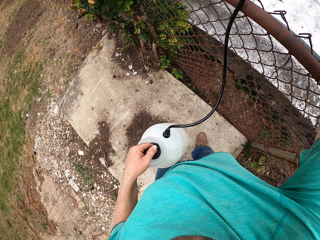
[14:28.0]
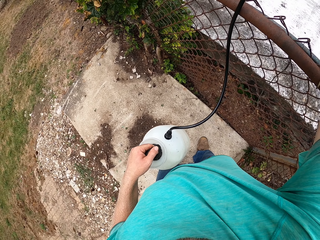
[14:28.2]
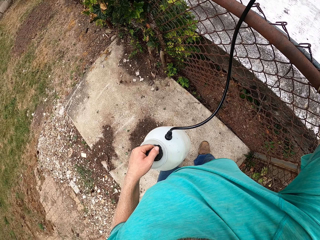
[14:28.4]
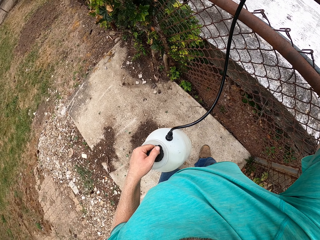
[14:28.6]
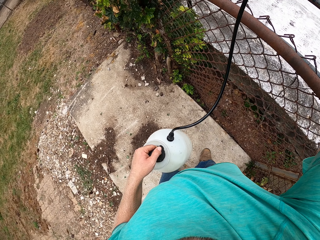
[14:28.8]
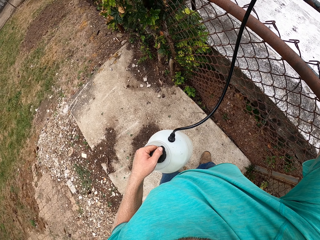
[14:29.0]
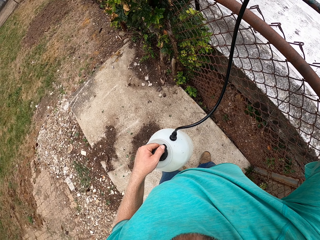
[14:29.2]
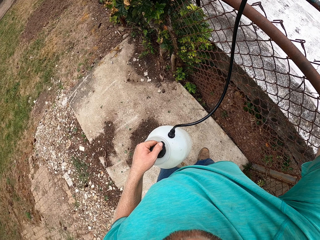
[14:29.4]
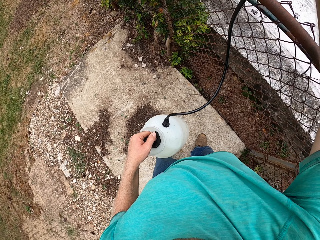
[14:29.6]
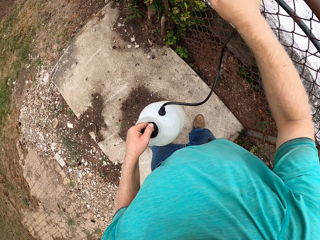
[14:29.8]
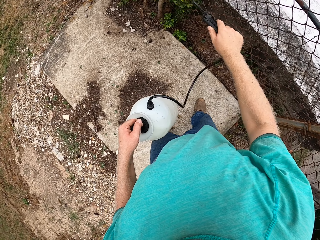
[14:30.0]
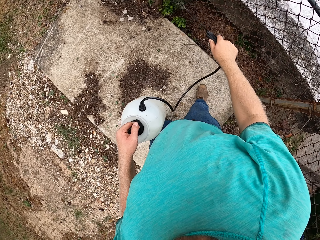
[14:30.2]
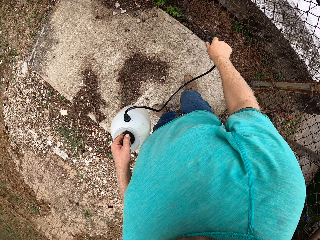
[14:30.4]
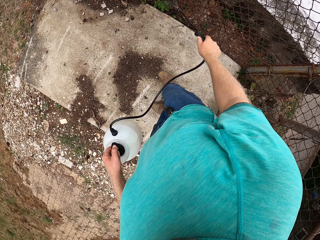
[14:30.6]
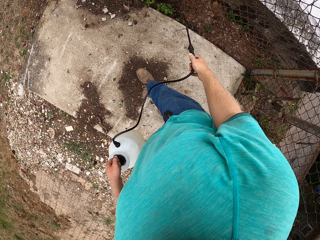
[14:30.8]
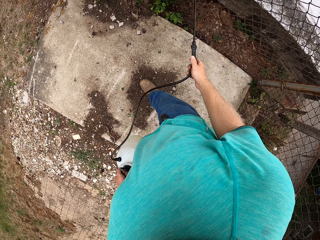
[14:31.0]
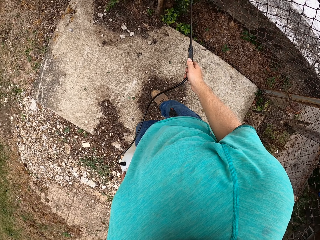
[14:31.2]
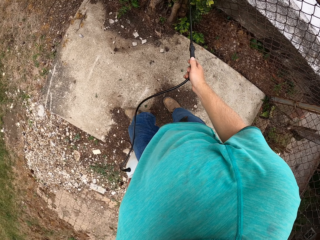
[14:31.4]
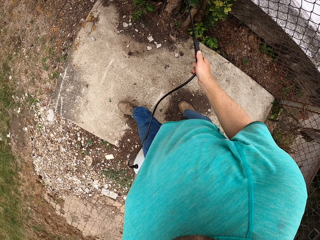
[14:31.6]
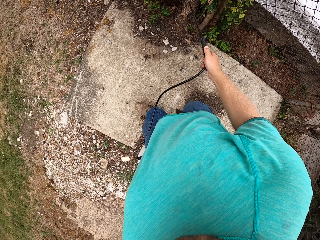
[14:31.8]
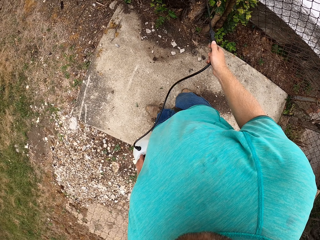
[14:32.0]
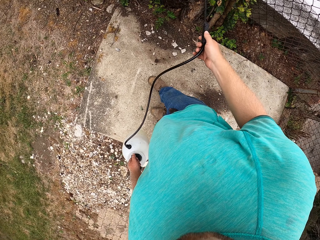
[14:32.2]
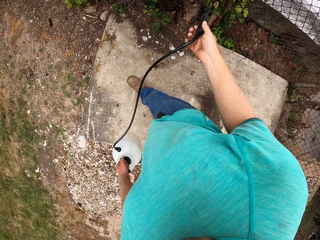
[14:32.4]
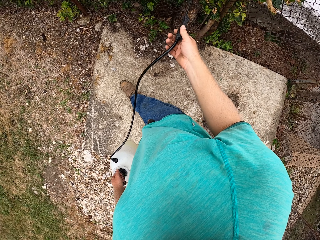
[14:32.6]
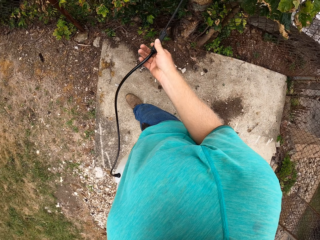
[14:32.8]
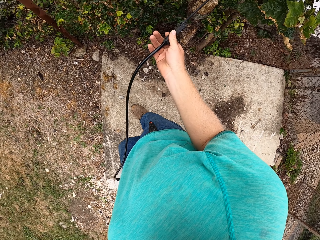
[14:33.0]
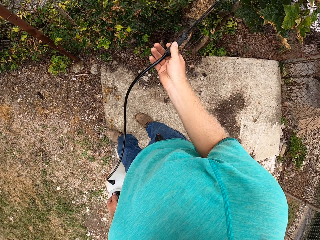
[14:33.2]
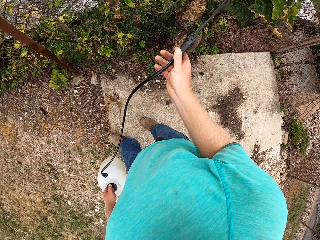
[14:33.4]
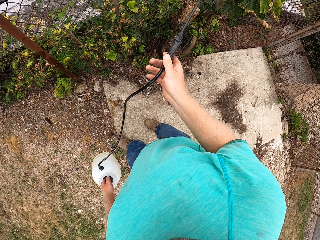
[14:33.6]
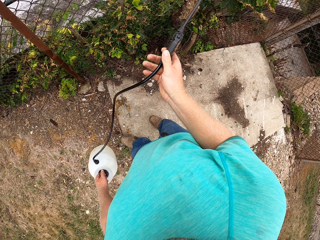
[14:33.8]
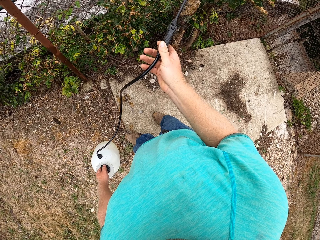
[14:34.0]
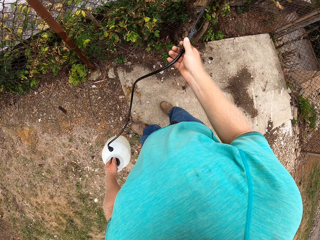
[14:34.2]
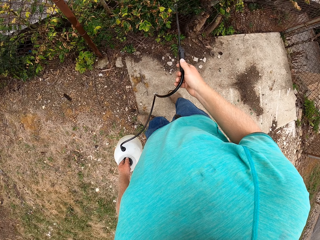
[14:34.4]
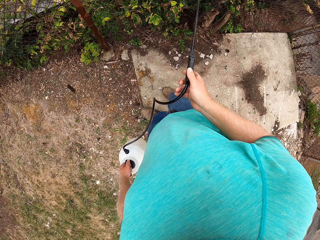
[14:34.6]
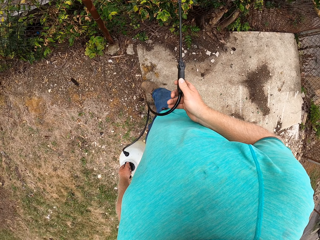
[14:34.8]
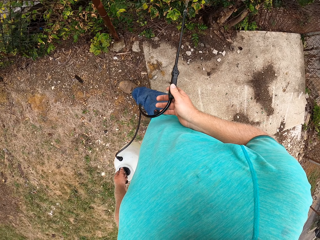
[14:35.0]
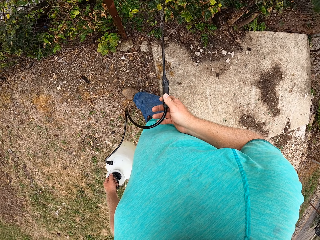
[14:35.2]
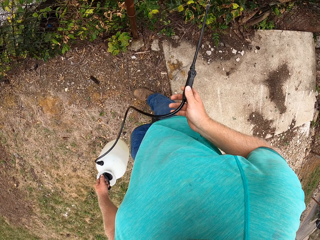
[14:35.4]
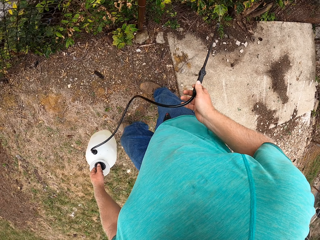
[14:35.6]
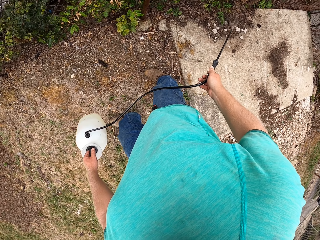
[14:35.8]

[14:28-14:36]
The camera wearer sprays grasses with the sprayer in his right hand.

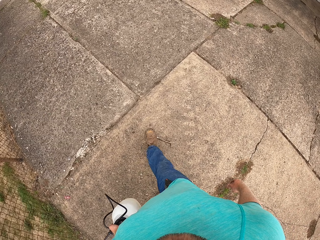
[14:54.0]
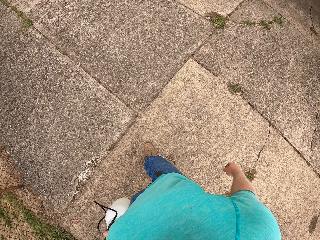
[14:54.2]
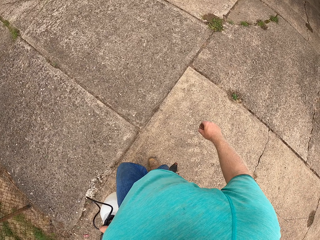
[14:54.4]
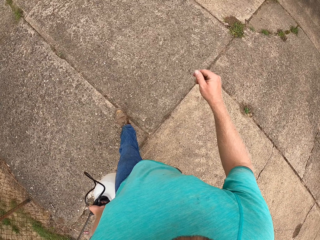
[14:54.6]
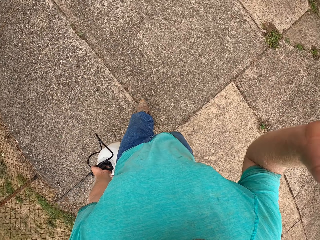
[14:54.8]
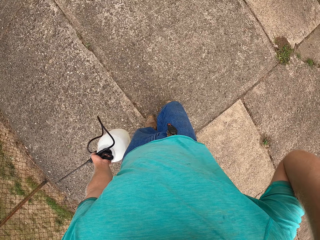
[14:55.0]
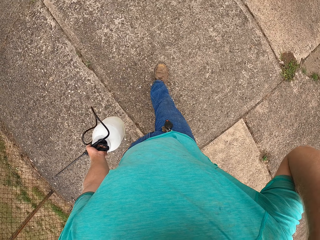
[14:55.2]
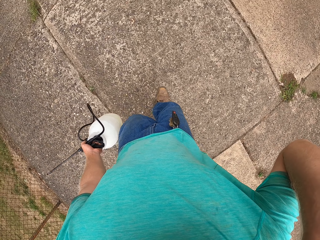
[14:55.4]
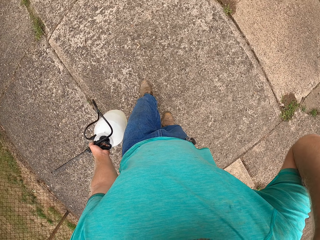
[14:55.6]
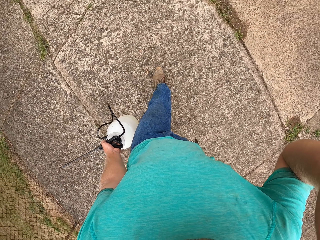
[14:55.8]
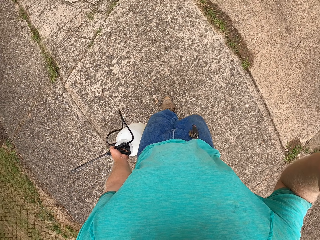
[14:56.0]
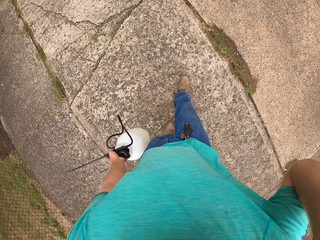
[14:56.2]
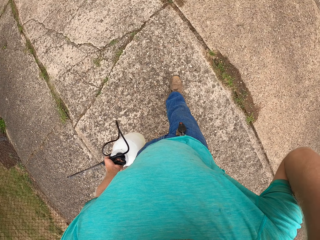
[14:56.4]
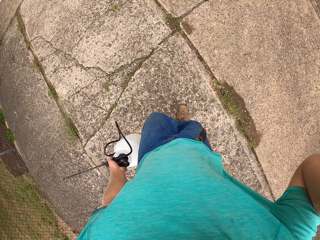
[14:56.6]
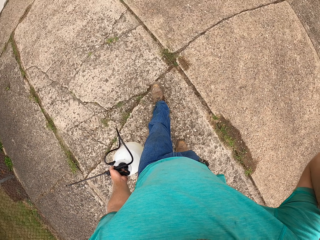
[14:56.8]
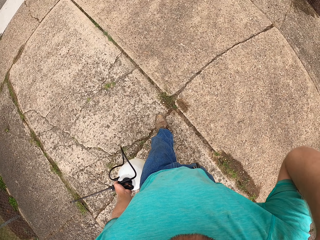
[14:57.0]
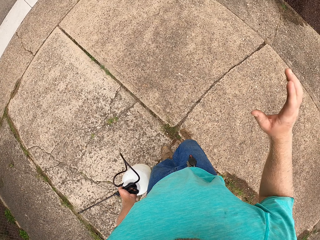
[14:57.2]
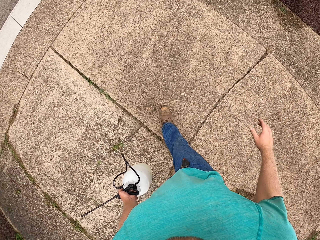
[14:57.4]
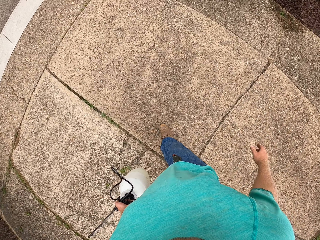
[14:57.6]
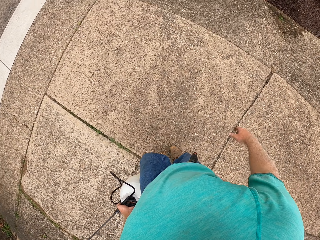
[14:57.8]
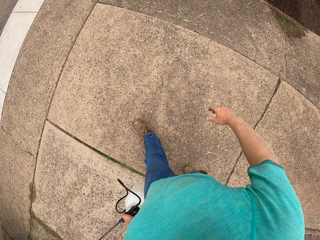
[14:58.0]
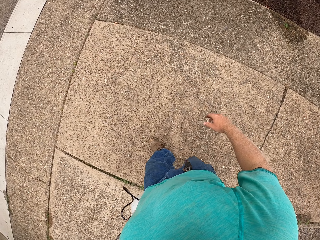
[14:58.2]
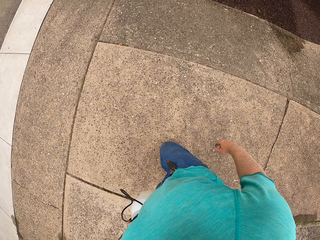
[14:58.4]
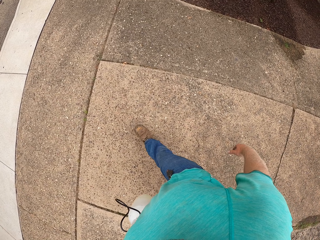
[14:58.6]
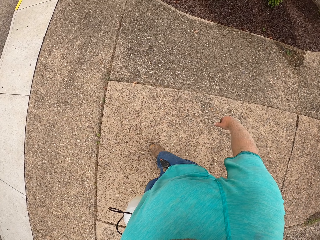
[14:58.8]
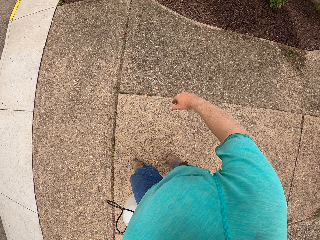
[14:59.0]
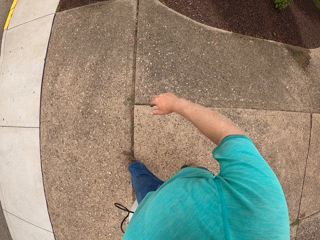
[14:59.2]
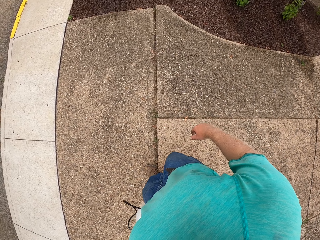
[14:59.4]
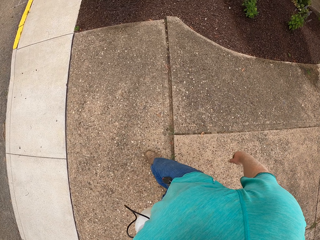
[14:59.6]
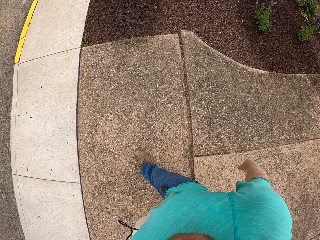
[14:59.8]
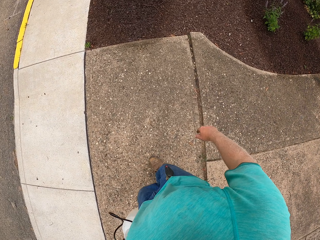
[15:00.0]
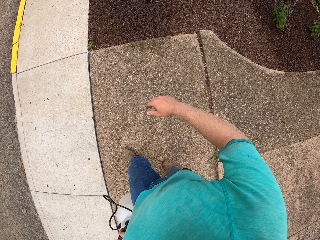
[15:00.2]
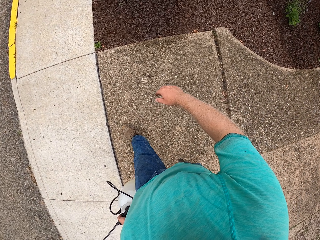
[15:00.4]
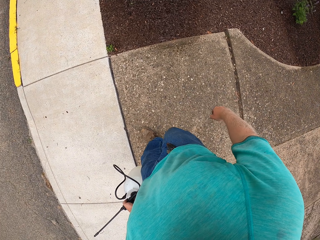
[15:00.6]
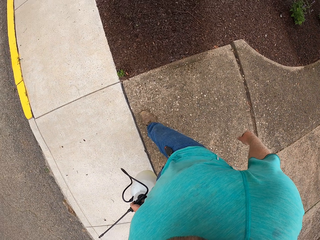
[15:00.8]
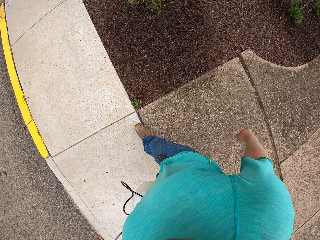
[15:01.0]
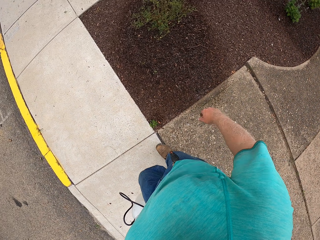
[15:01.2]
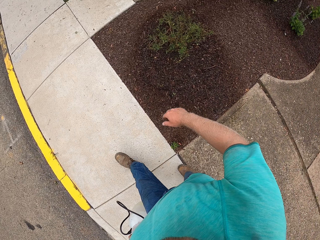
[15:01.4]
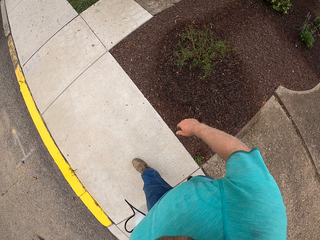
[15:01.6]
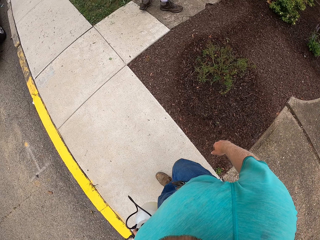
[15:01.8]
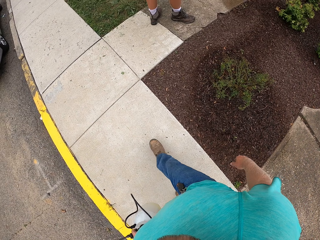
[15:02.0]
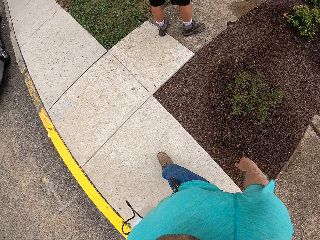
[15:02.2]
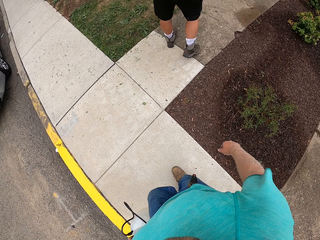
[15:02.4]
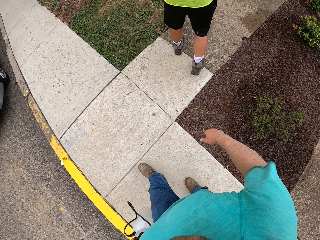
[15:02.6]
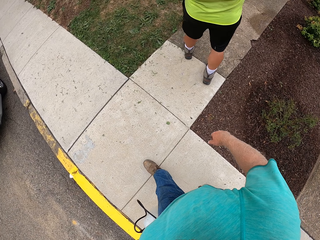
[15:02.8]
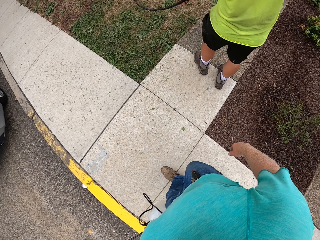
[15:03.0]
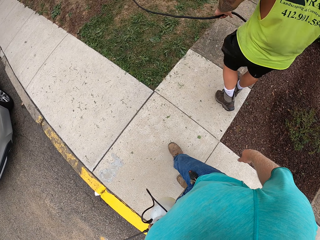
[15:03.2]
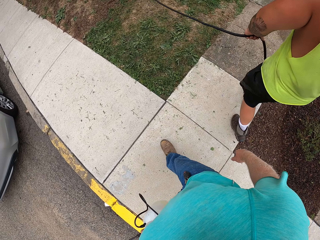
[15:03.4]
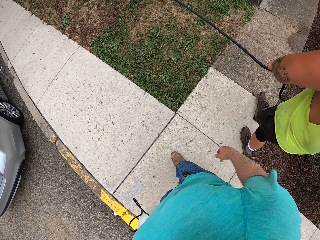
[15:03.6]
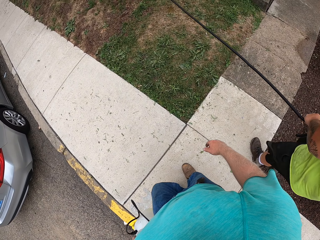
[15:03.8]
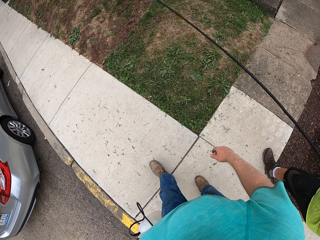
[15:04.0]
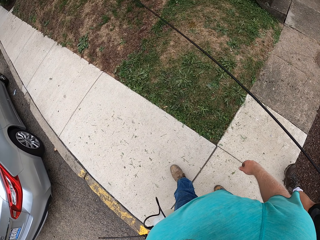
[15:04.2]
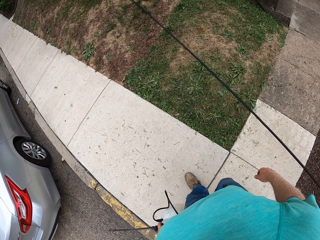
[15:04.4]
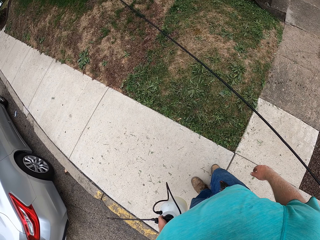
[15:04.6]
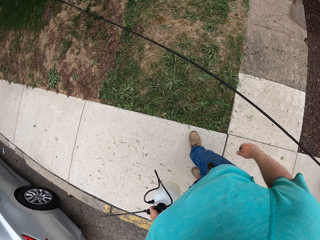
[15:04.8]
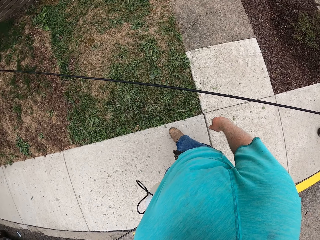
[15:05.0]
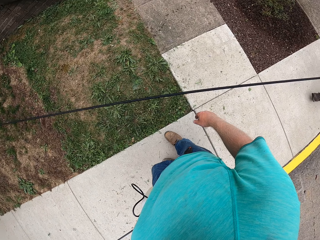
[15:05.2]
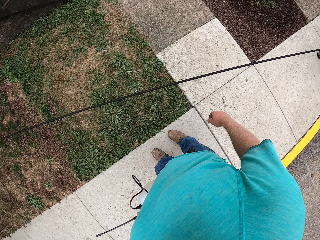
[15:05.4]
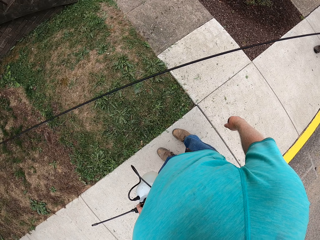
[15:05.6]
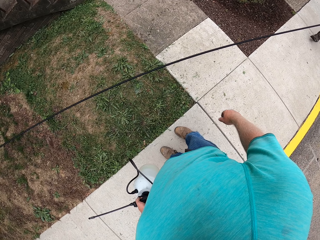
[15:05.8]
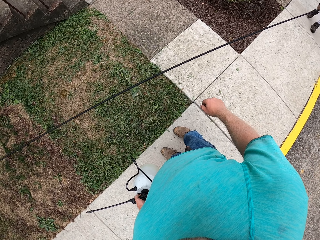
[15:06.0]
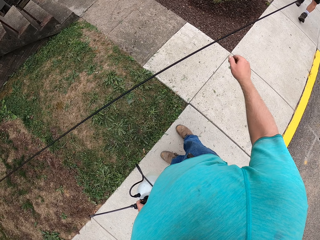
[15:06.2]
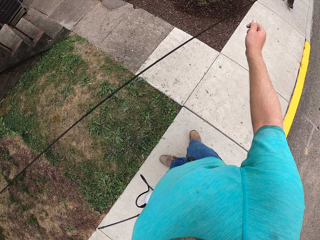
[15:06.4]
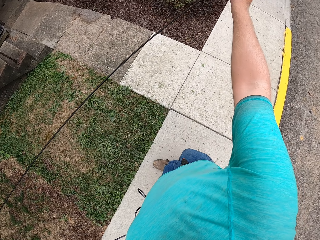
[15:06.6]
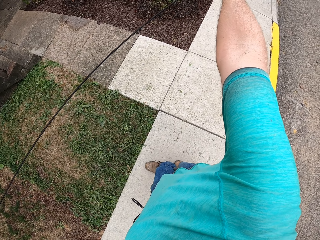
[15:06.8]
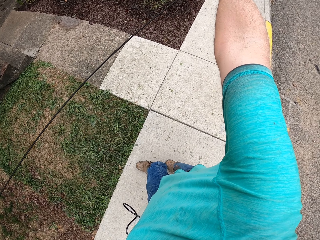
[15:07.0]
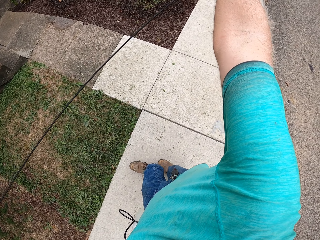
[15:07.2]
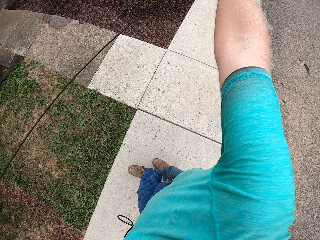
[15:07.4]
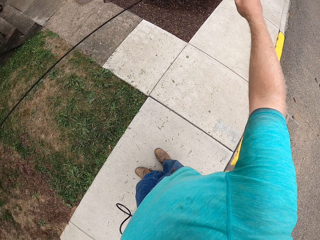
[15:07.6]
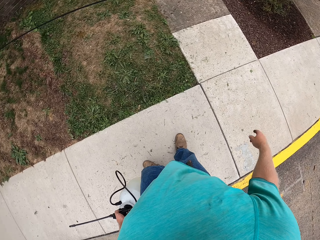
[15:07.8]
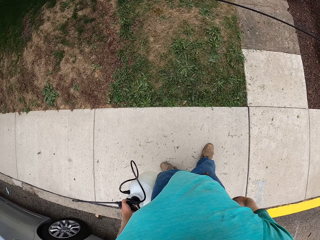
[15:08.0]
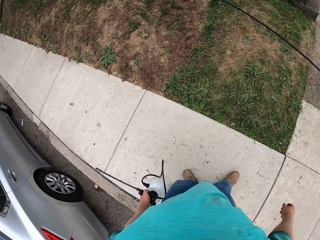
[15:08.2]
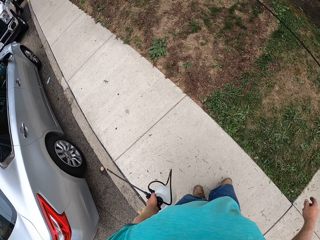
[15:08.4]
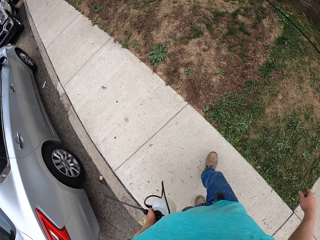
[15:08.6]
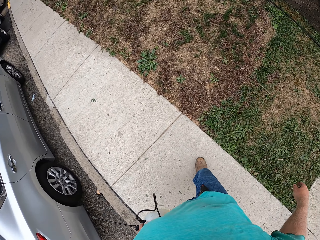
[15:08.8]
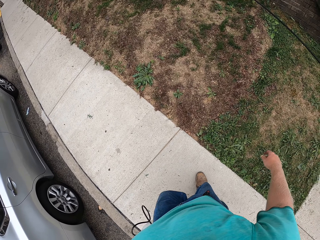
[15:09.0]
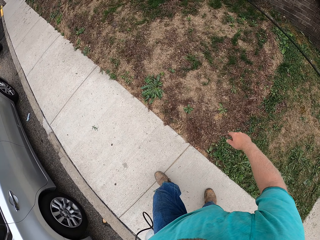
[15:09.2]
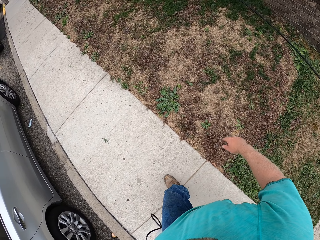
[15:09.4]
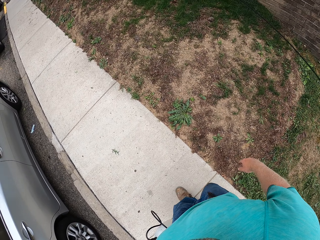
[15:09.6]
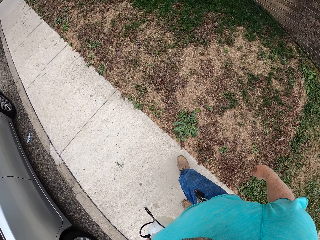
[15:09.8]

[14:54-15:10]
The camera wearer touches his head with his right hand. He walks past a man. He walks around. He interacts with the man with his right hand. He holds the wire and releases the wire.
